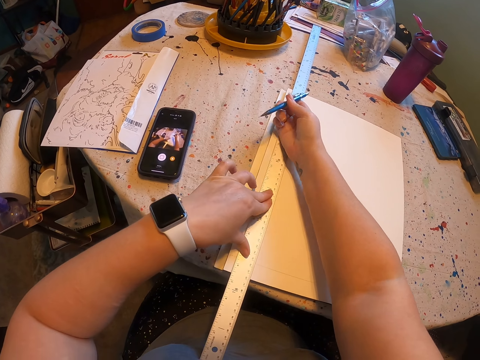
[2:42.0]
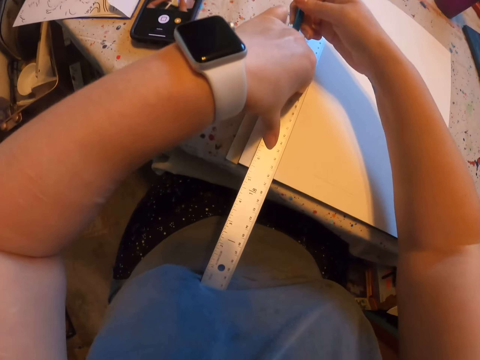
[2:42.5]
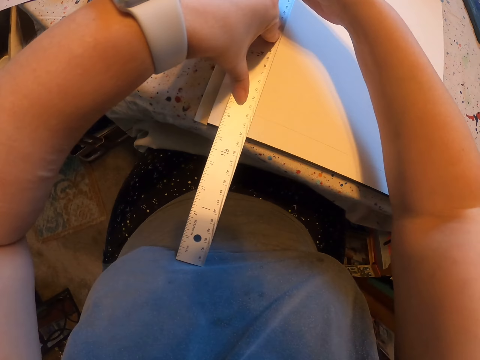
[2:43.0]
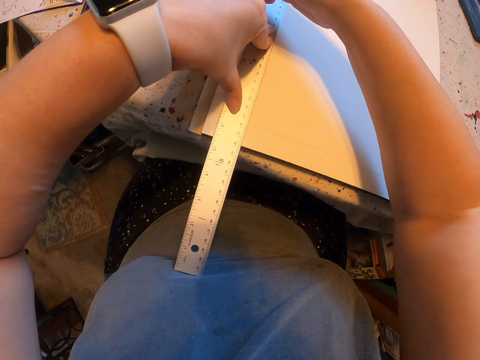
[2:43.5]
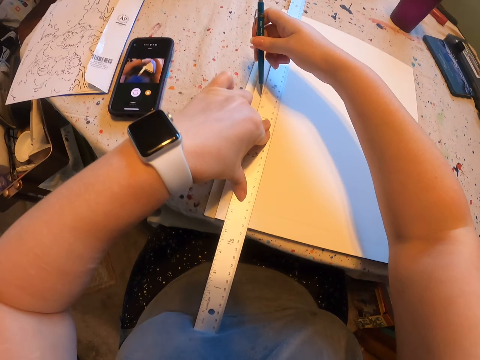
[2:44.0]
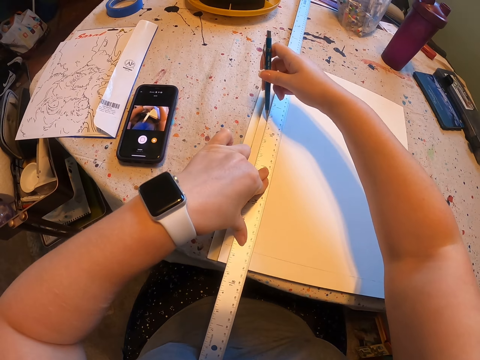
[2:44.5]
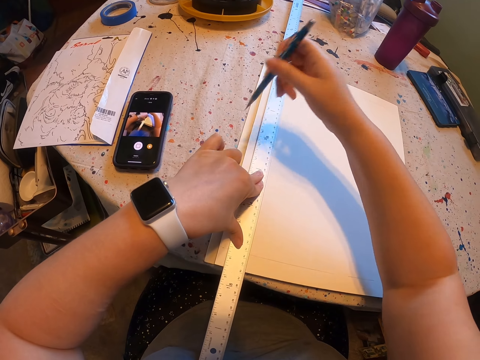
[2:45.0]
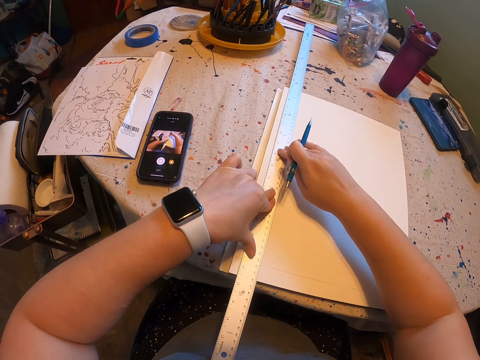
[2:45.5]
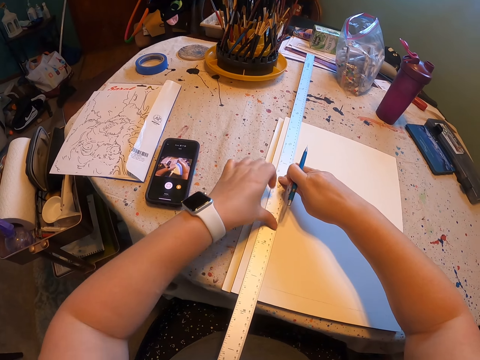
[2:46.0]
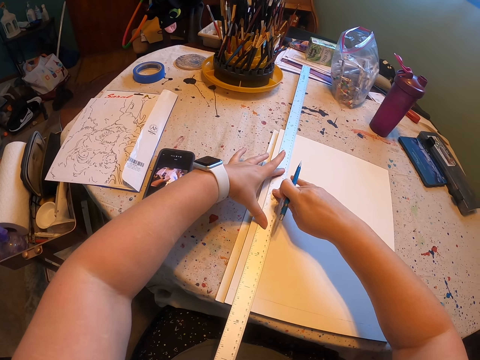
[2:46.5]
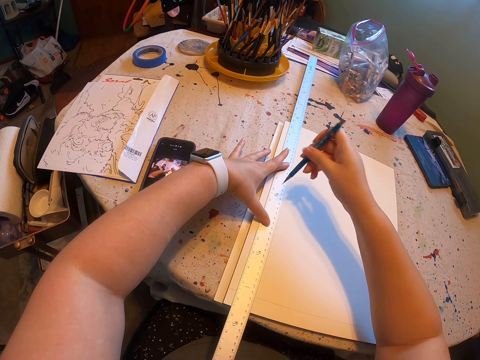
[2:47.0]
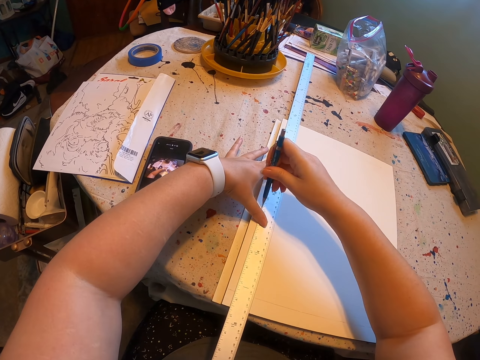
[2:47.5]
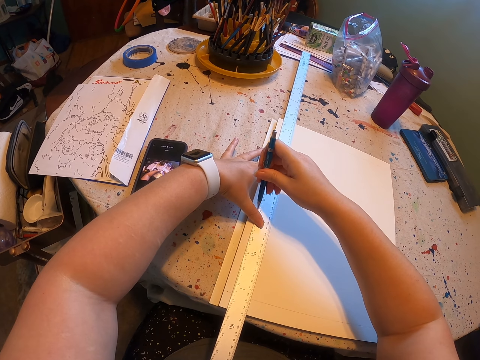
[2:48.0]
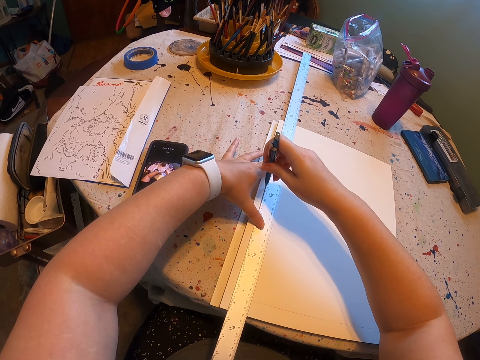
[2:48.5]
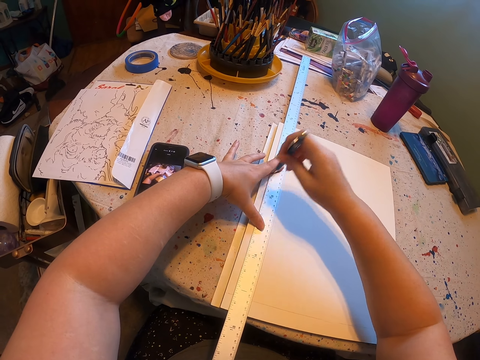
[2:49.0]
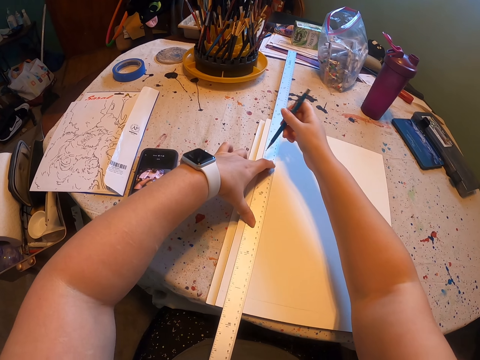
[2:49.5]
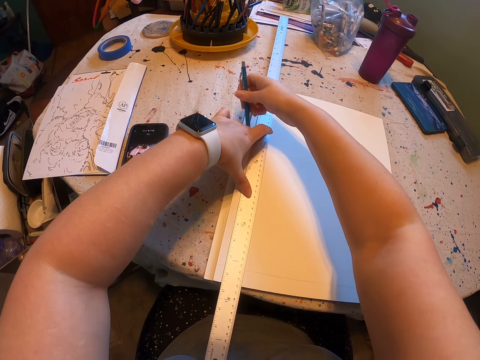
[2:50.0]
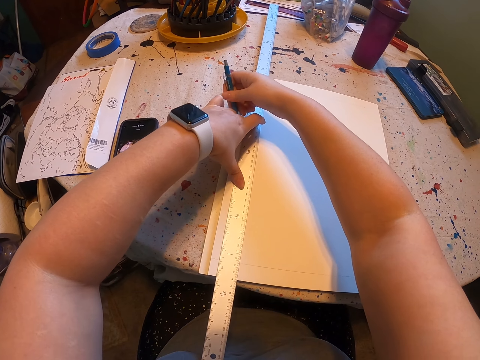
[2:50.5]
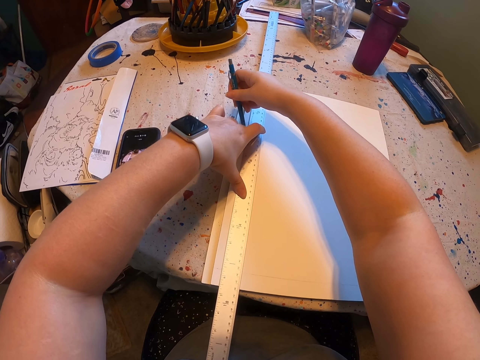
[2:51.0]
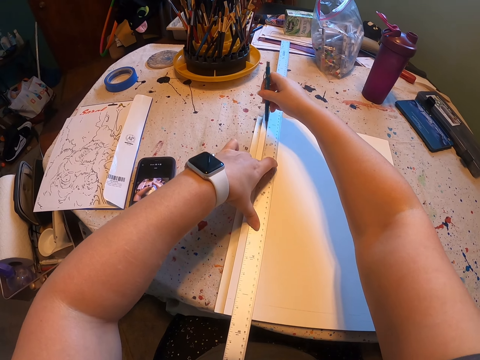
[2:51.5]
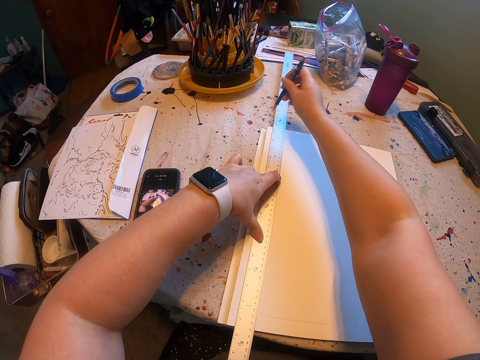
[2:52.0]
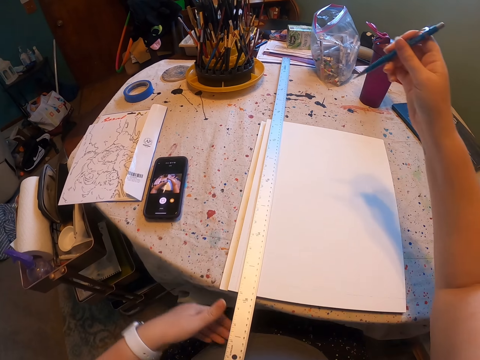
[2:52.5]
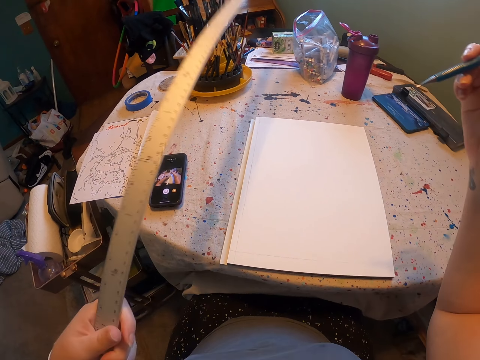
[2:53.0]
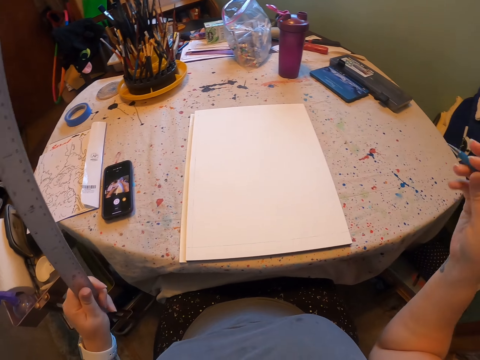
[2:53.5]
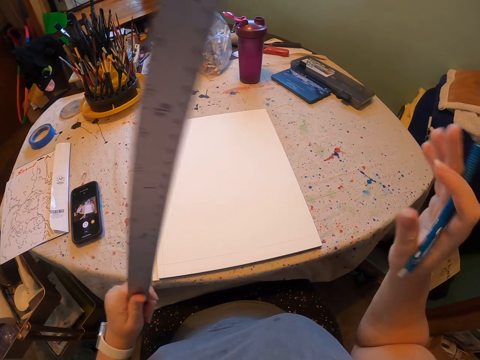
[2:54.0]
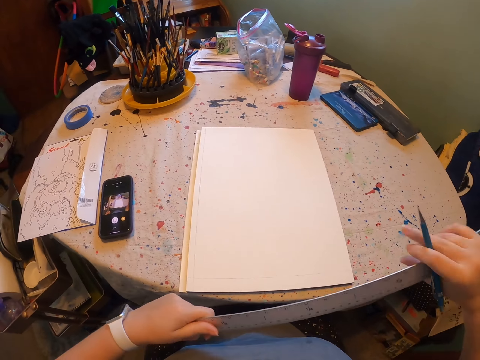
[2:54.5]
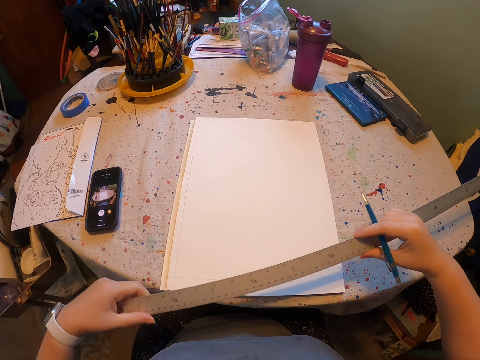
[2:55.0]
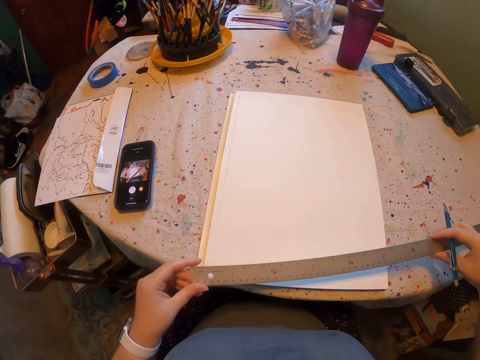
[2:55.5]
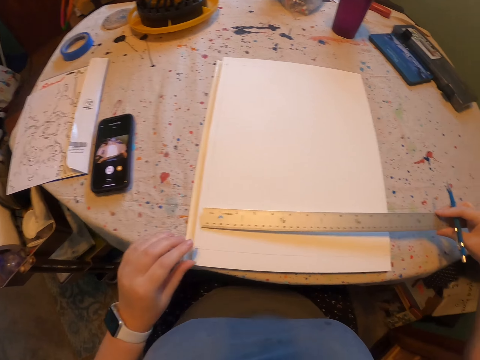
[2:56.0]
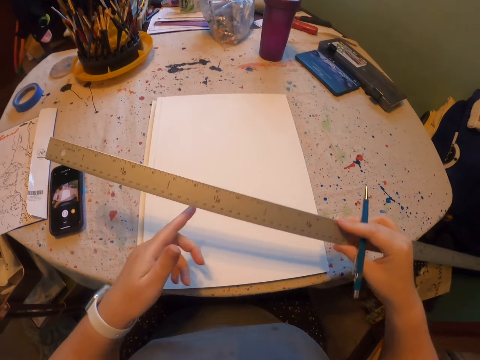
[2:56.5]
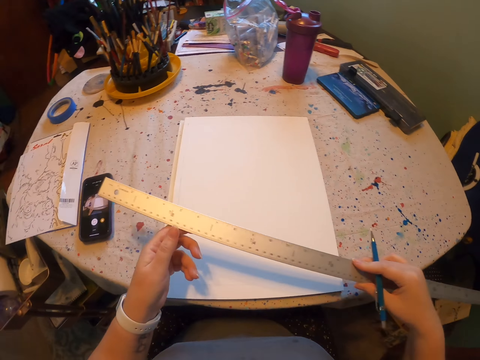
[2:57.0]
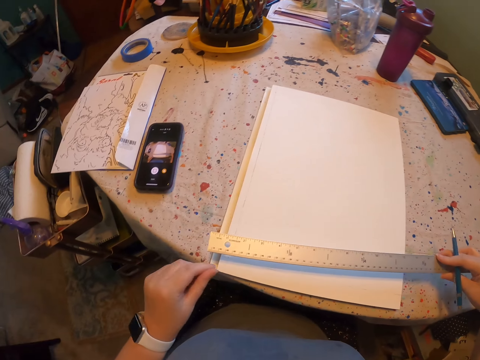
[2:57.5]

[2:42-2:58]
The camera wearer holds the ruler. They draw on the paint book. They hold the ruler. They draw on the paint book. They pick up the ruler. They hold the ruler.

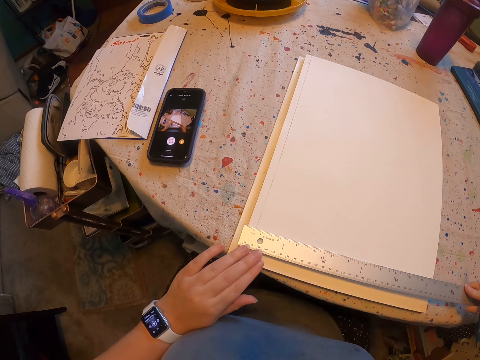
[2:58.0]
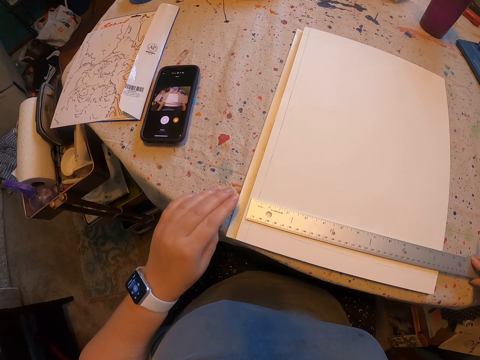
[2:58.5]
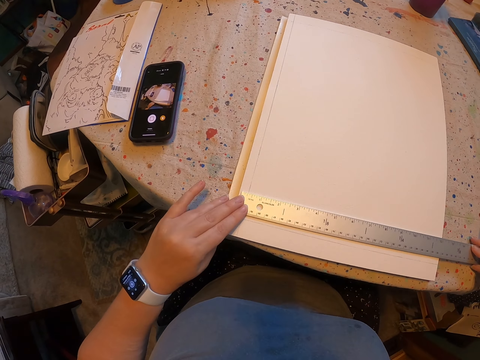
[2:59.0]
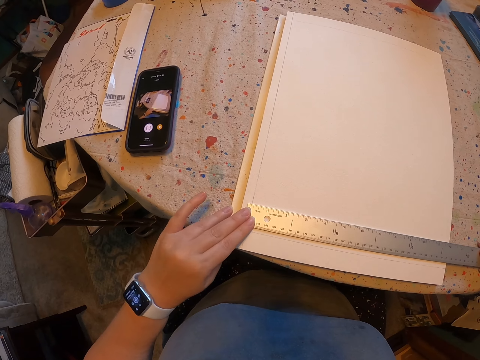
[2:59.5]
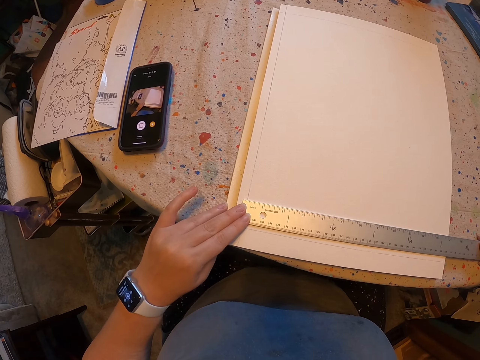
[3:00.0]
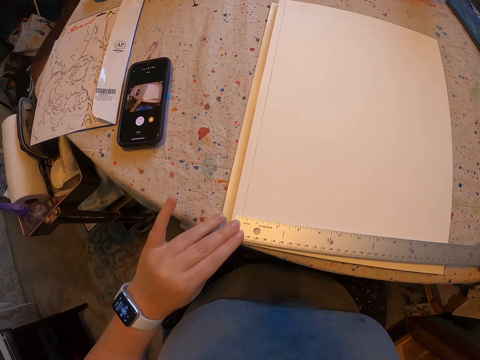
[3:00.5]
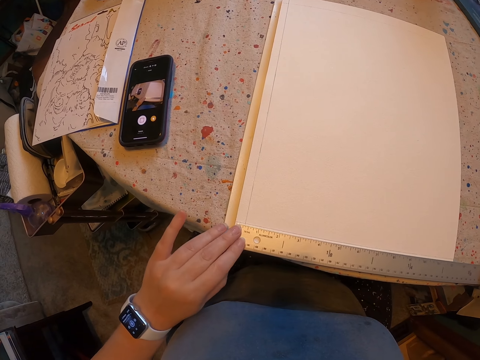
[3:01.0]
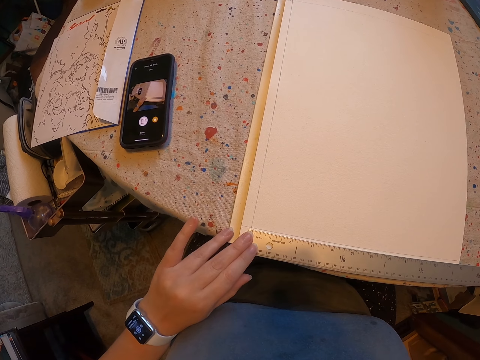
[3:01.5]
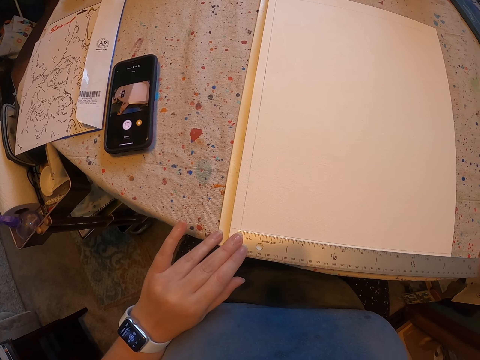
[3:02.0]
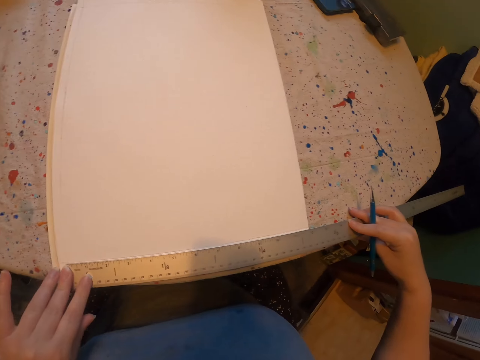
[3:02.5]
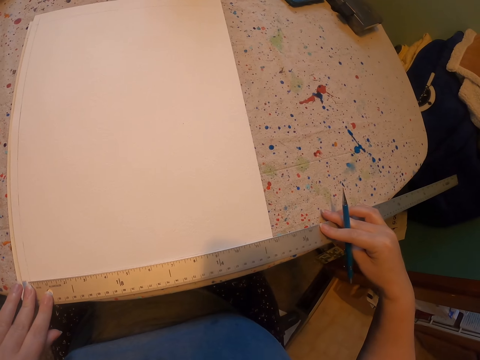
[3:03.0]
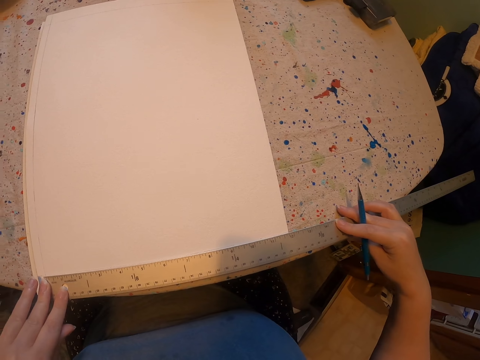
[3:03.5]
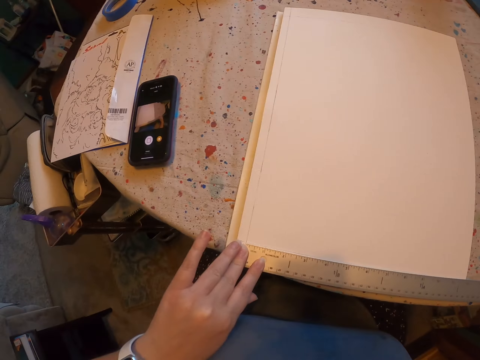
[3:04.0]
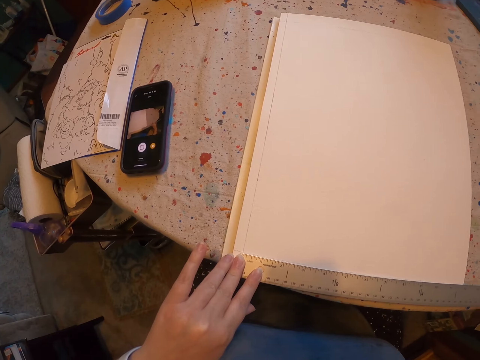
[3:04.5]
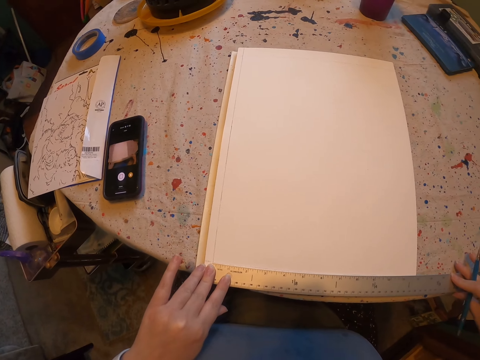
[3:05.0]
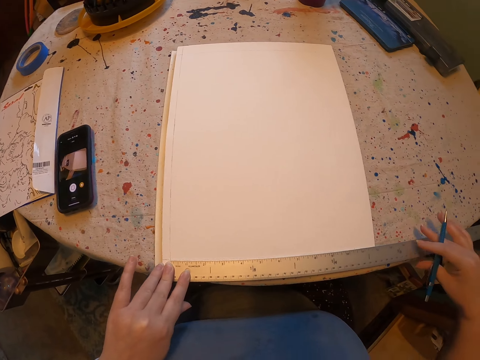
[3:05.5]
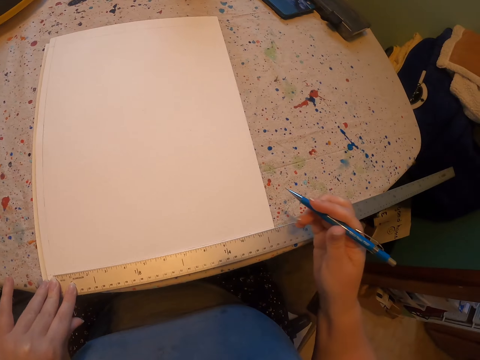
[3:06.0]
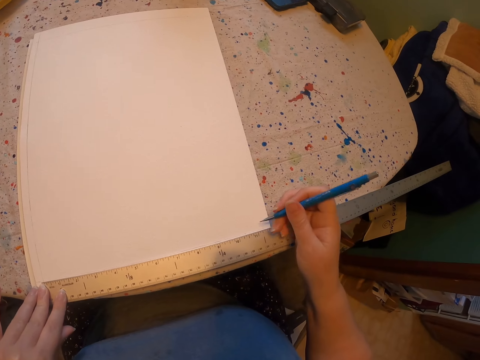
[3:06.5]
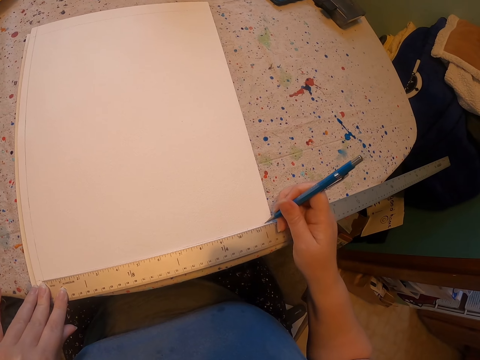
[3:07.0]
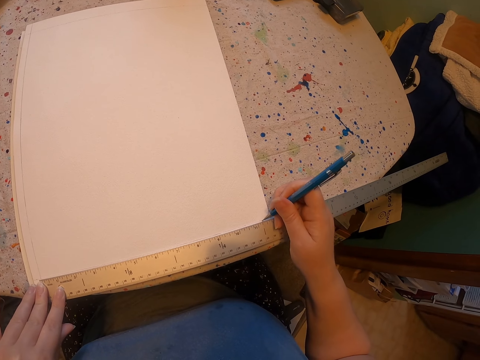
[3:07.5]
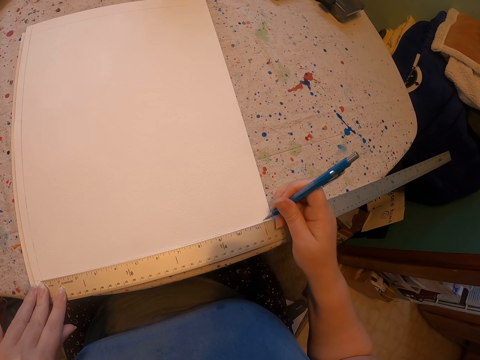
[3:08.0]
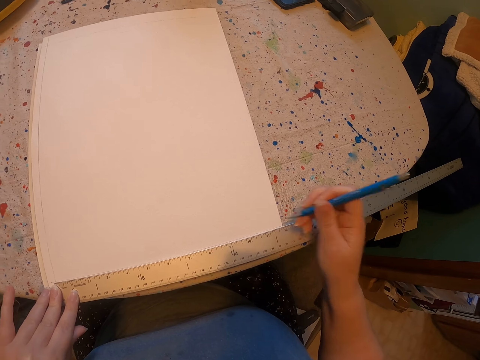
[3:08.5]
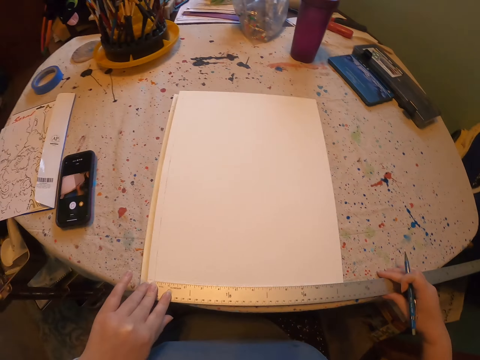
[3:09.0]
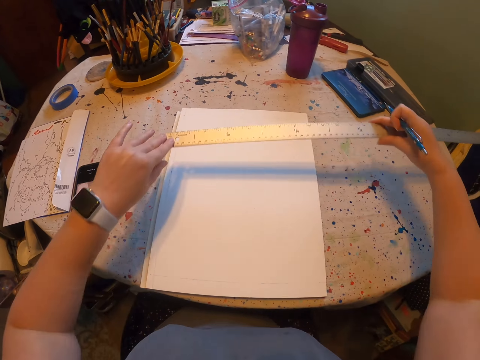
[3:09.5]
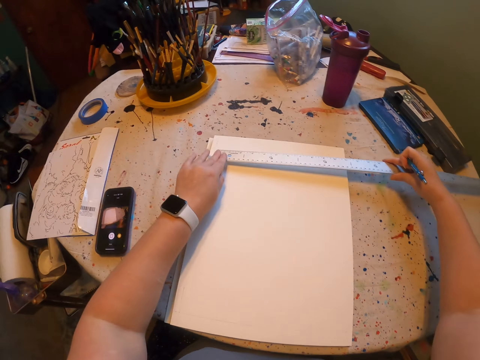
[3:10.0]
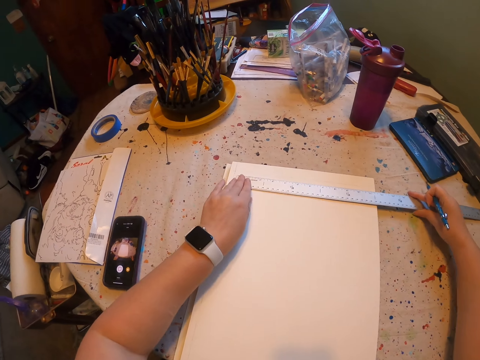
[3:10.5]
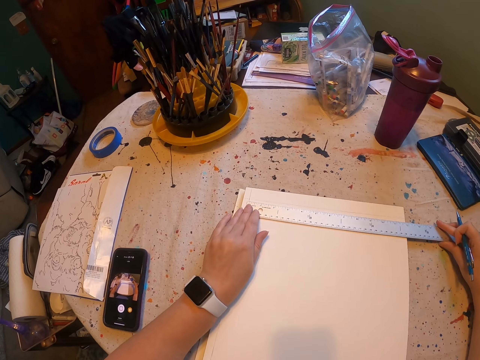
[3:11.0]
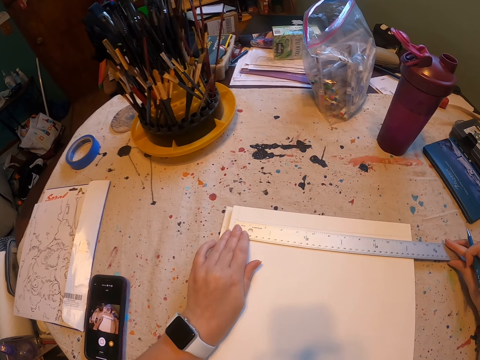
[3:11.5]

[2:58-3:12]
The camera wearer places the ruler down. They hold the ruler. They draw on the paint book. They pick up the ruler. They place the ruler down.
